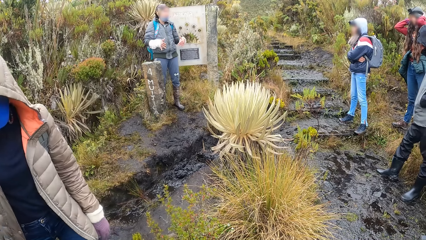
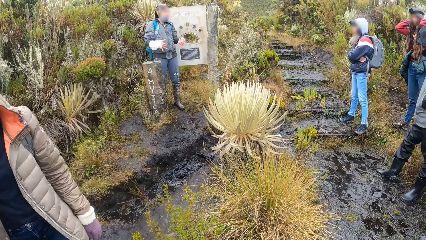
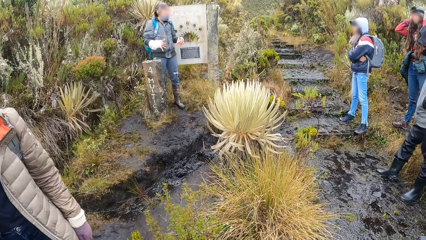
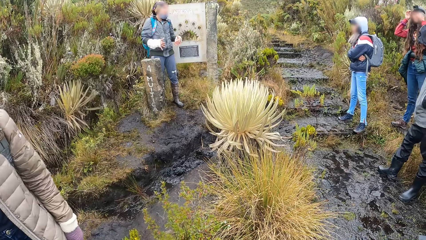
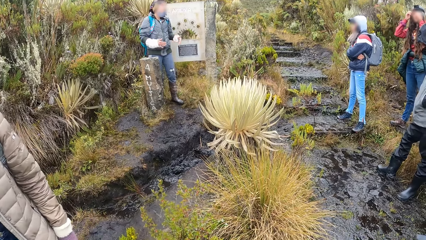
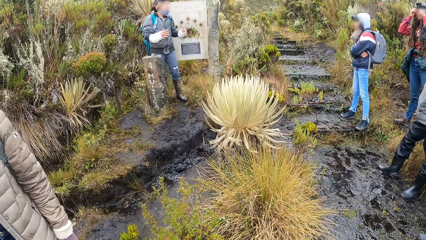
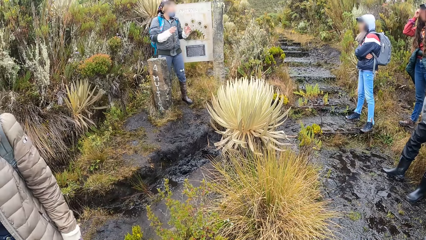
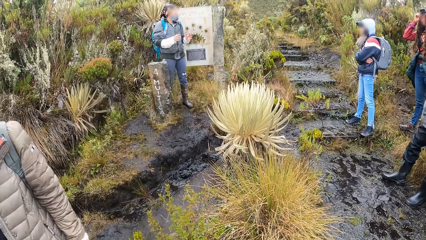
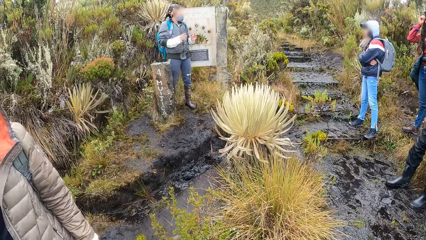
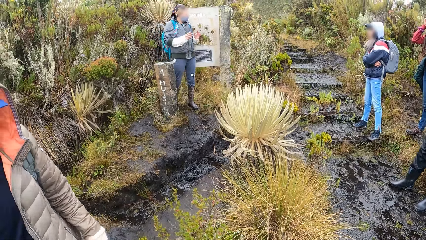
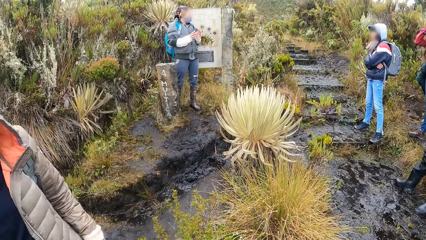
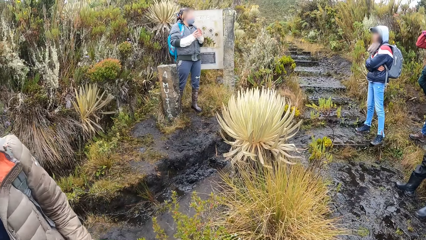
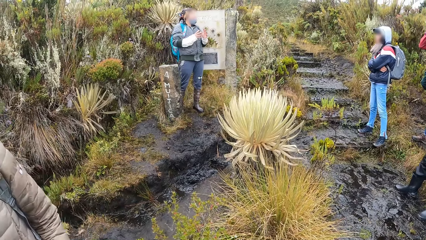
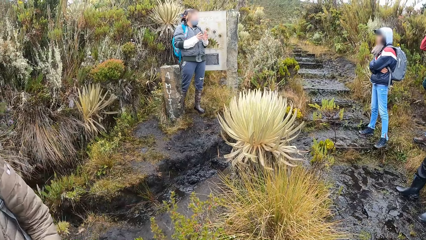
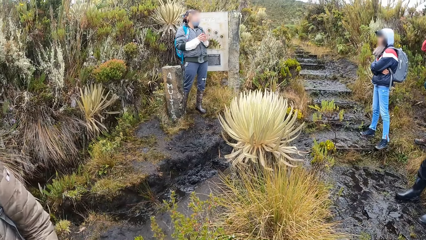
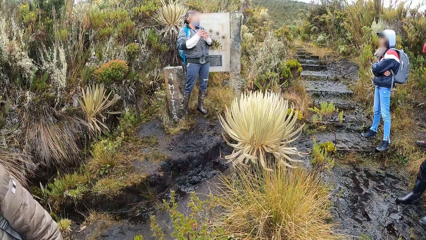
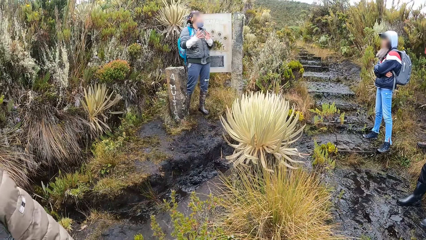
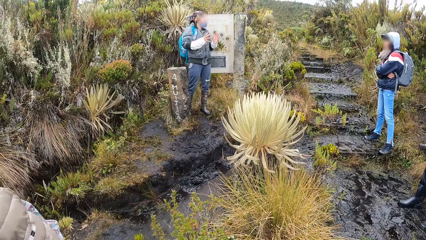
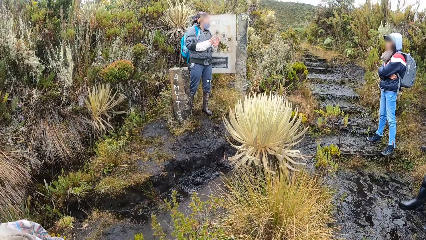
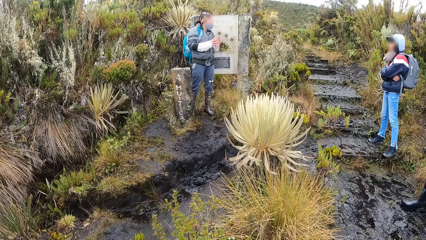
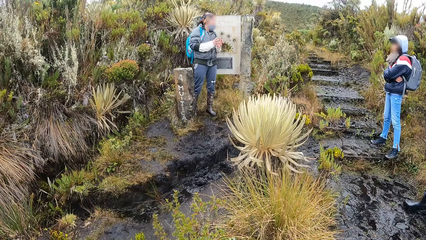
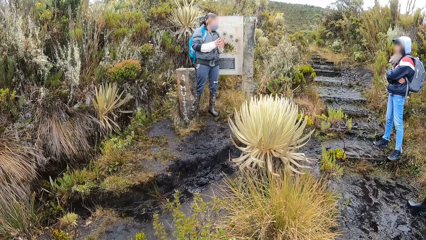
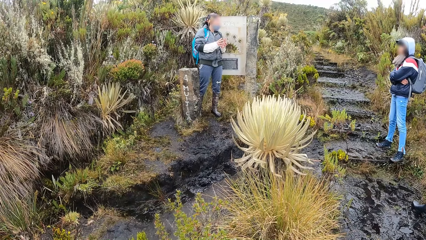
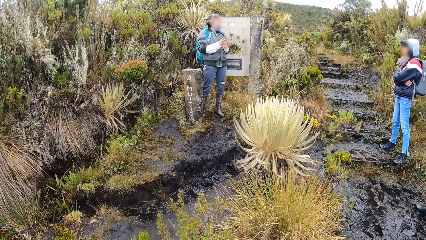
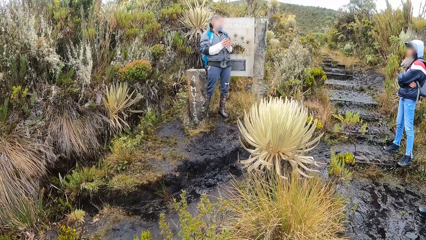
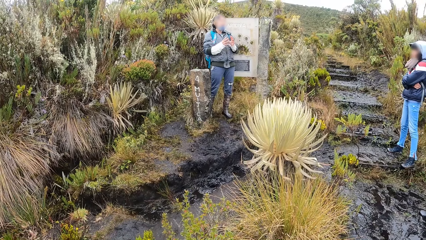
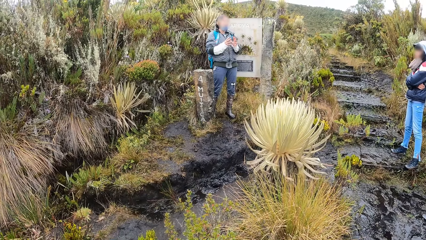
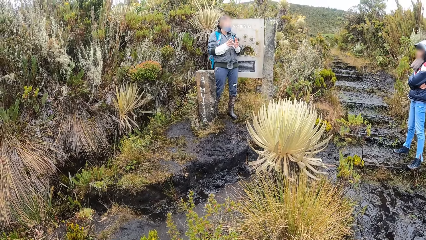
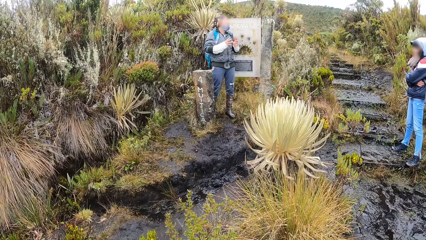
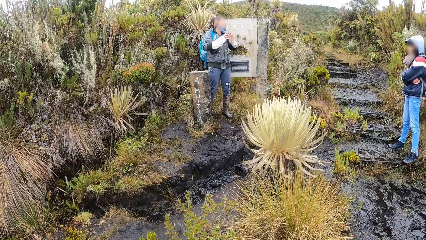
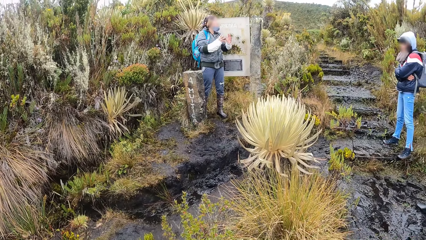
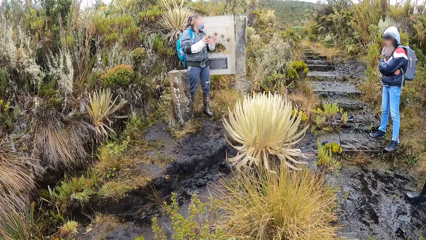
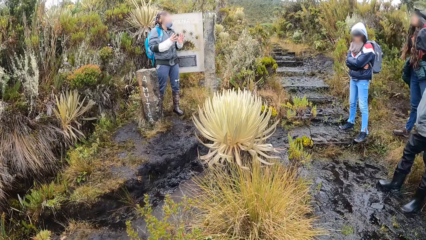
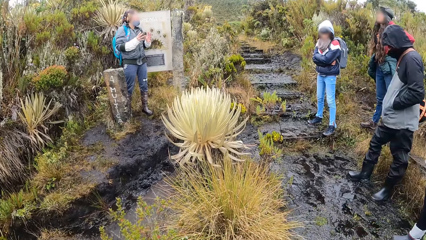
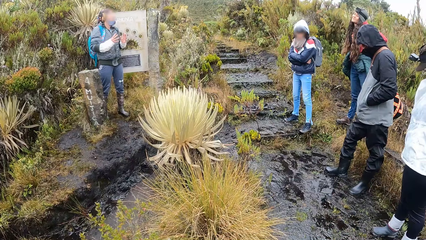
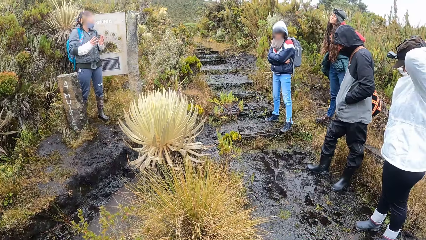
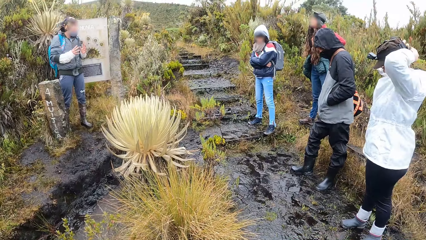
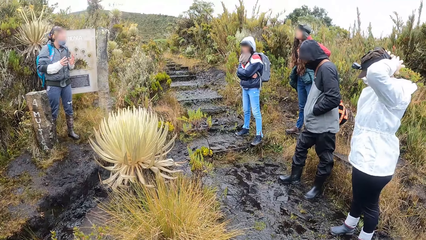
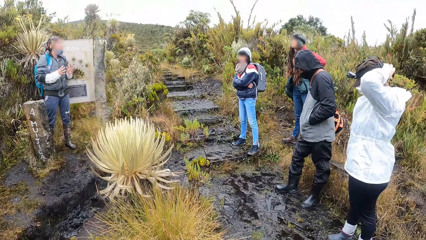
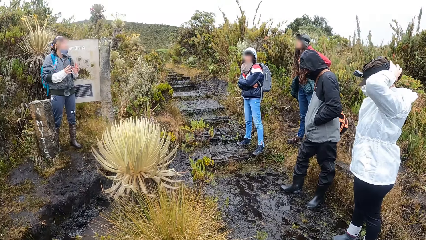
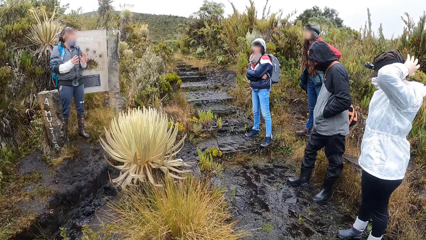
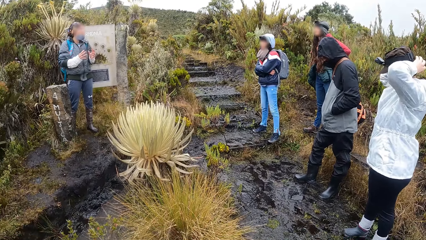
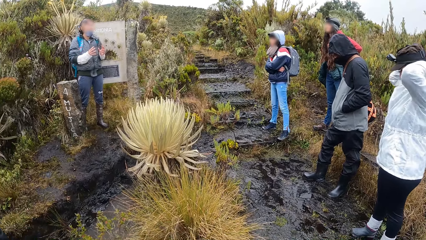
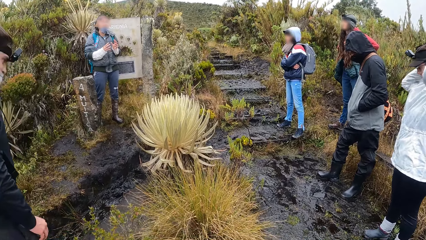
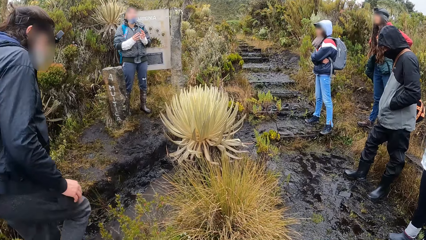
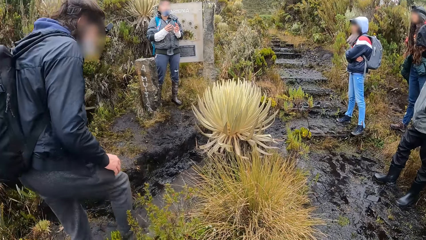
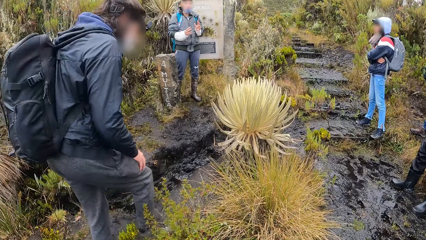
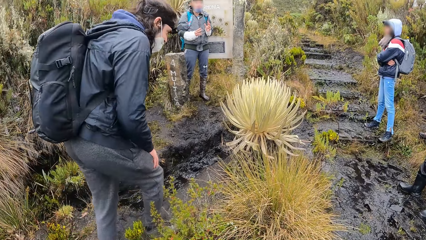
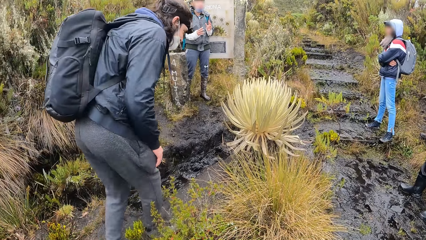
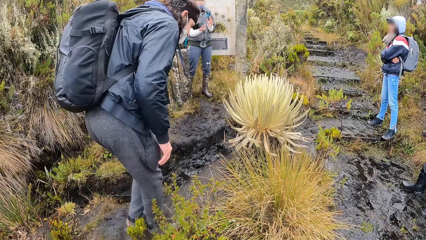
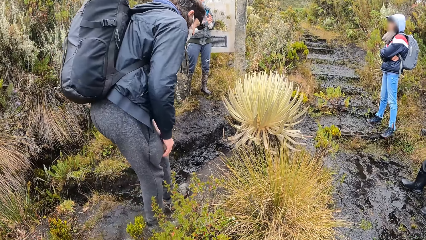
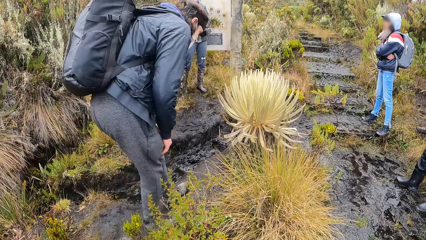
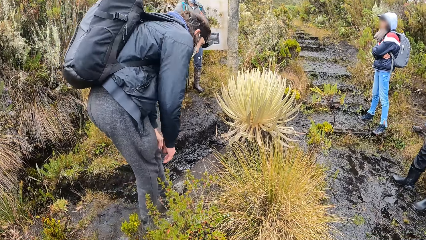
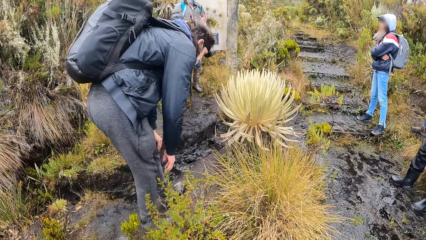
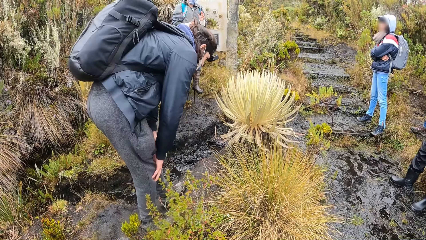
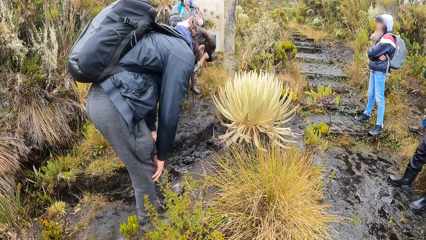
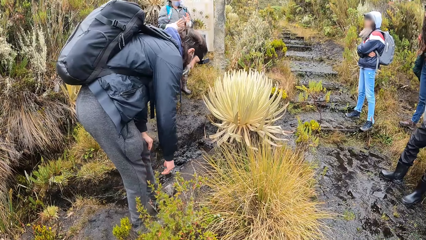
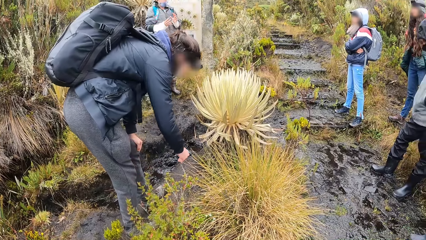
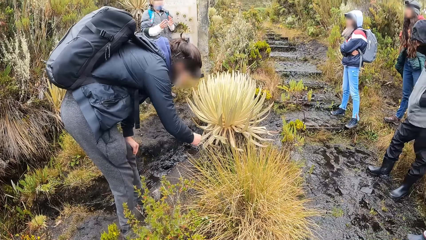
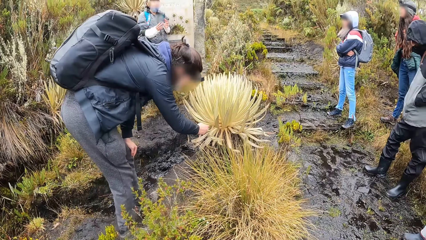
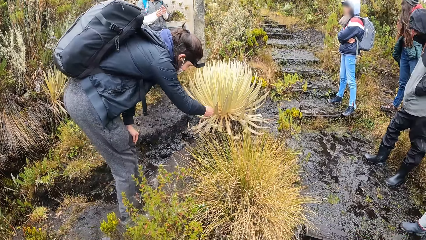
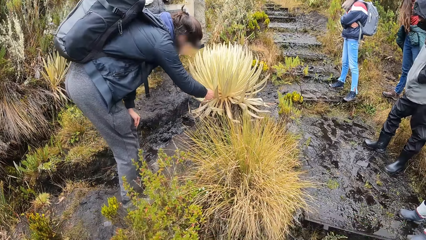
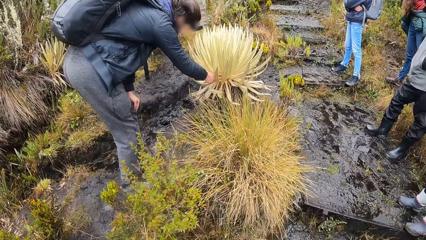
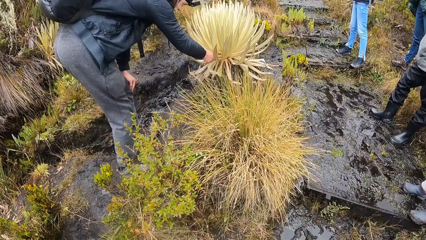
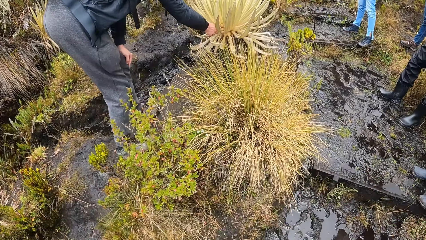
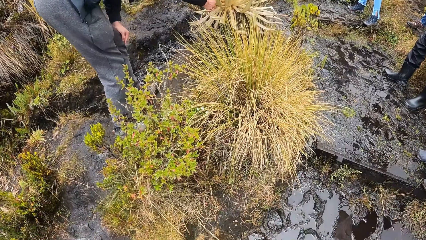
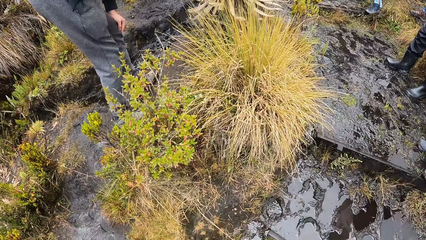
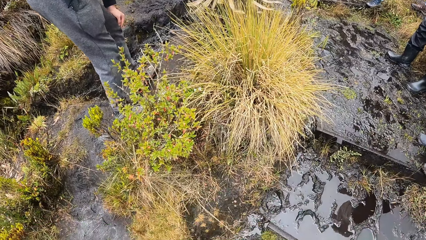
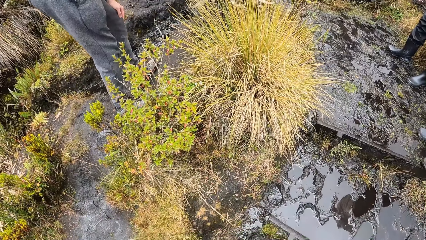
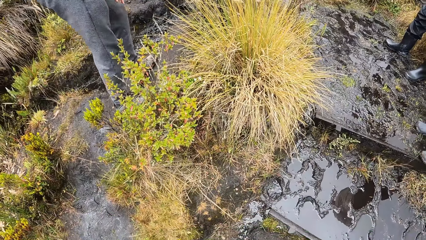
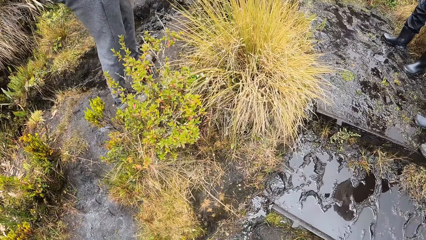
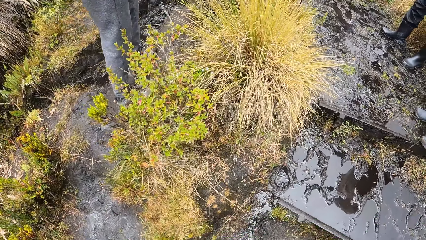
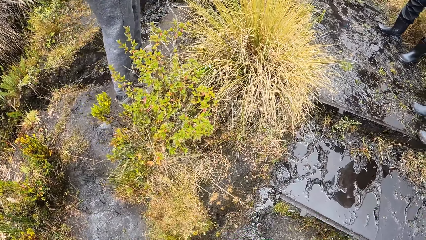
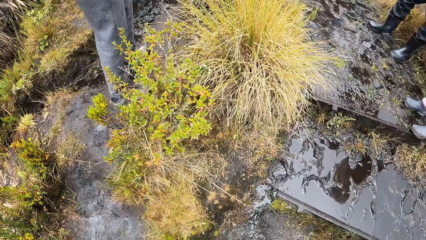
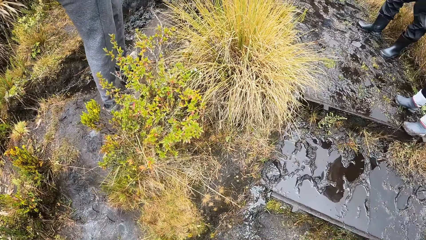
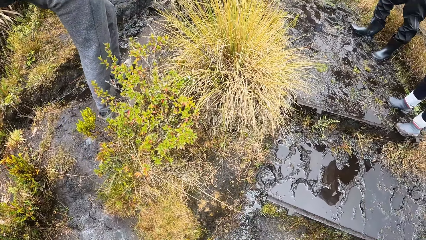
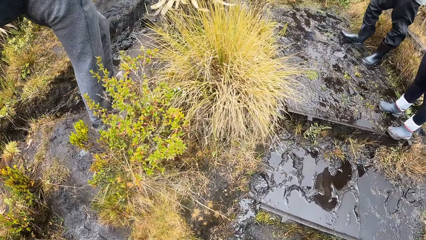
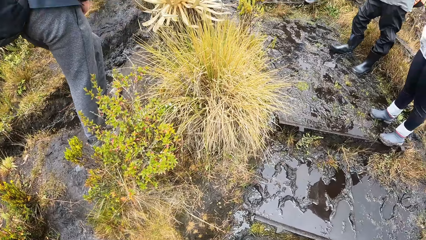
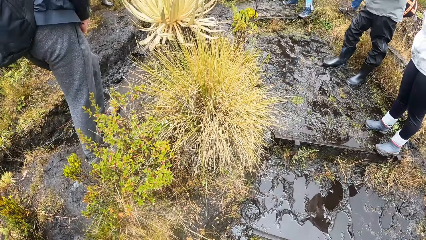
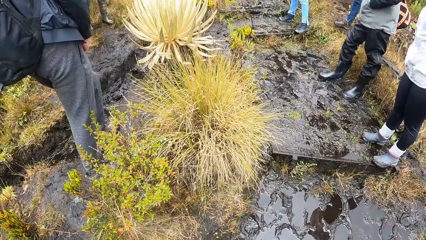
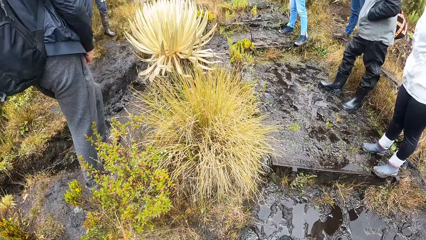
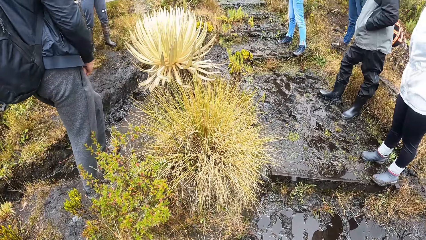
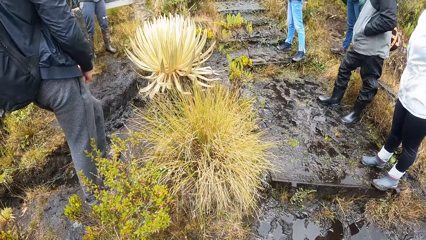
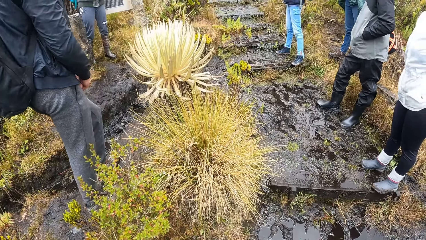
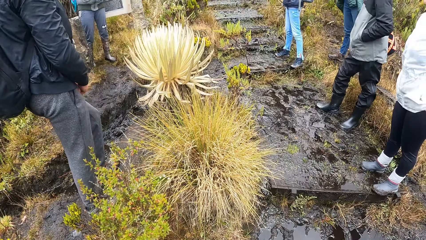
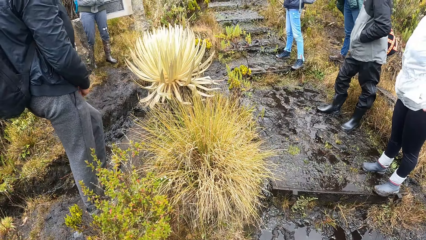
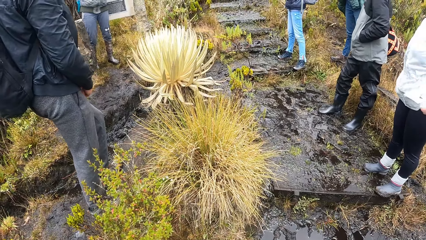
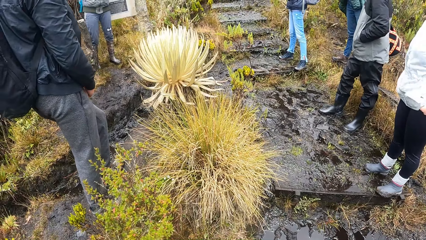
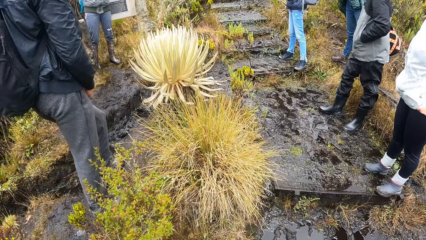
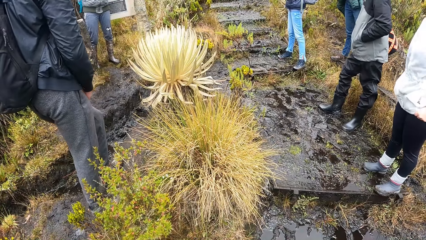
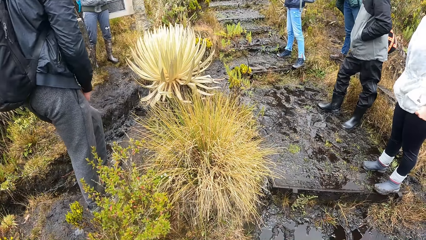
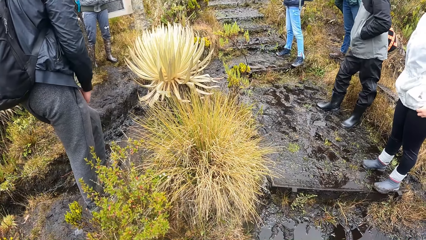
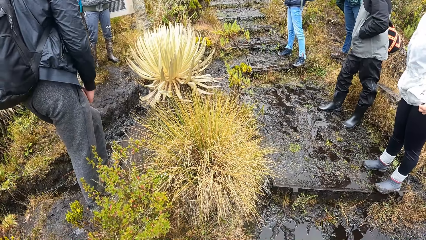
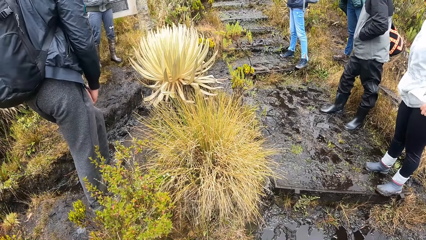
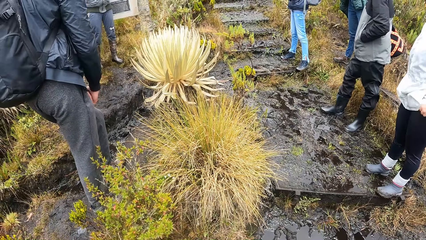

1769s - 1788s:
A woman adjusts her camera with both hands. A man places his left hand on his left knee. He touches his right knee with his right hand, and touches the knap weed with his right hand. The camera wearer looks at the ground.
